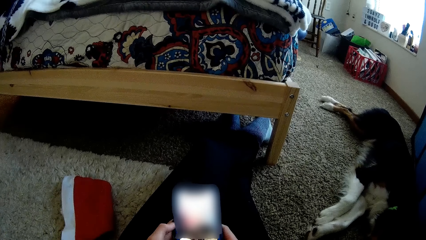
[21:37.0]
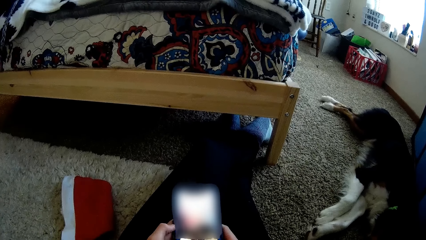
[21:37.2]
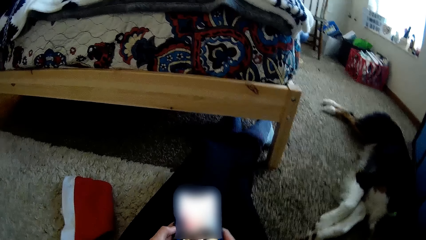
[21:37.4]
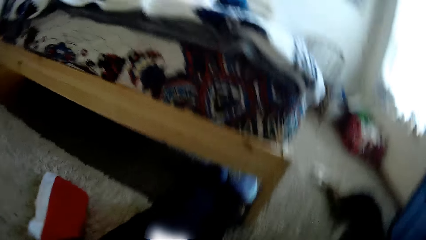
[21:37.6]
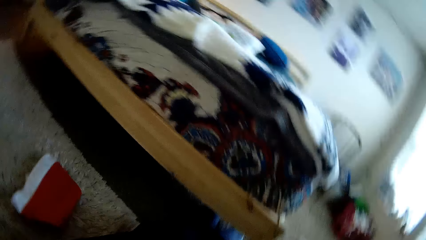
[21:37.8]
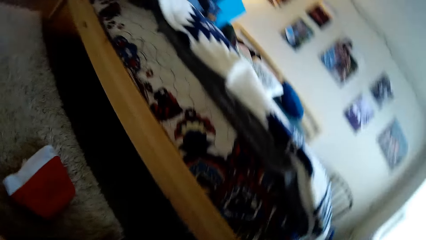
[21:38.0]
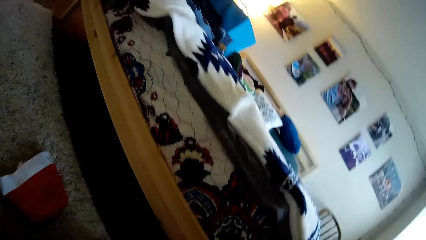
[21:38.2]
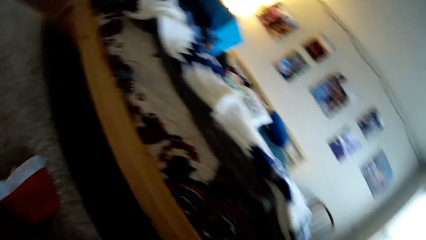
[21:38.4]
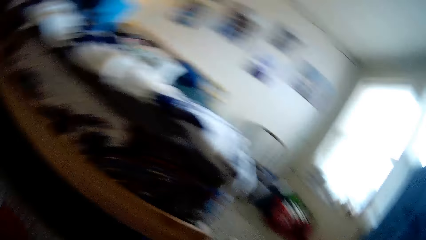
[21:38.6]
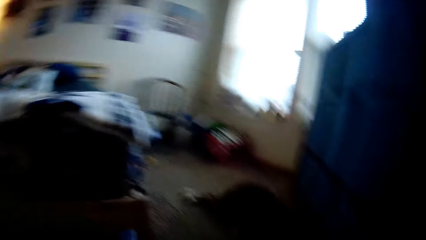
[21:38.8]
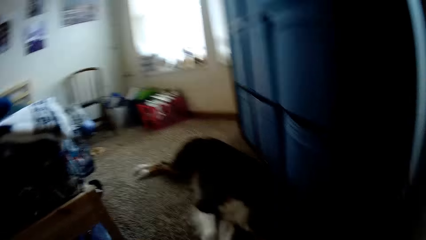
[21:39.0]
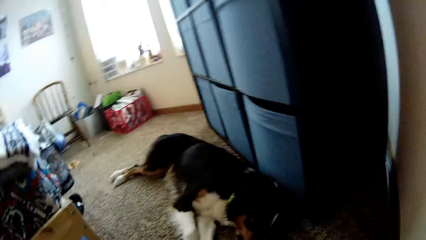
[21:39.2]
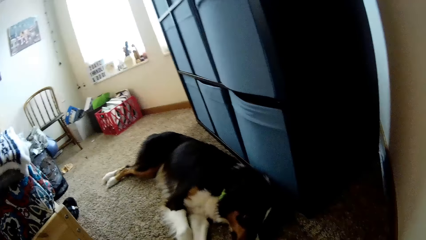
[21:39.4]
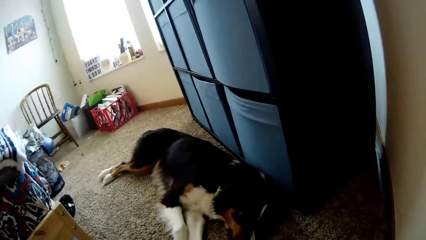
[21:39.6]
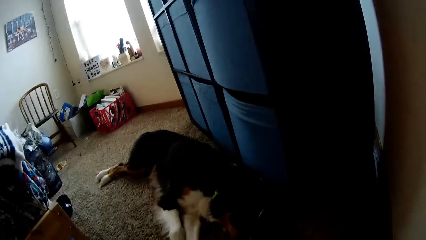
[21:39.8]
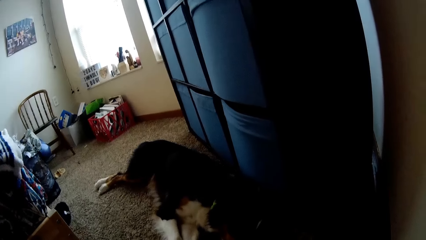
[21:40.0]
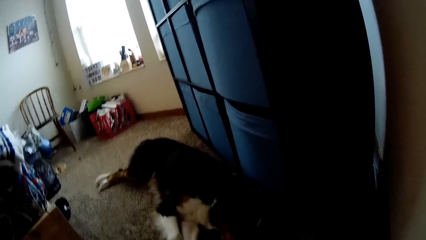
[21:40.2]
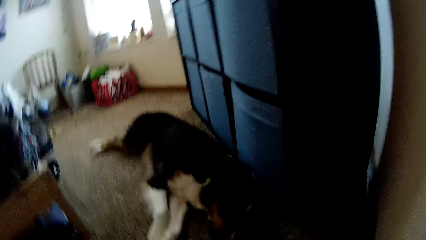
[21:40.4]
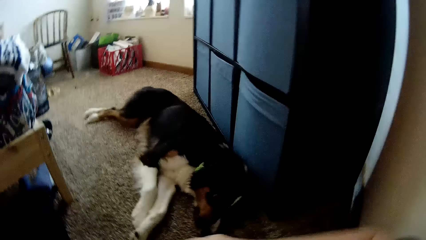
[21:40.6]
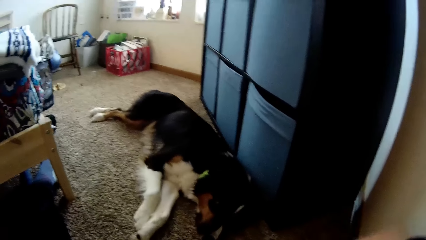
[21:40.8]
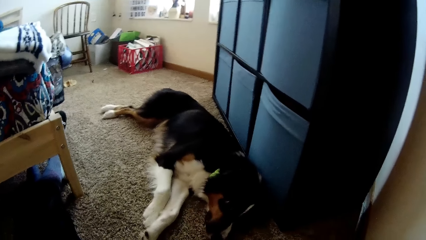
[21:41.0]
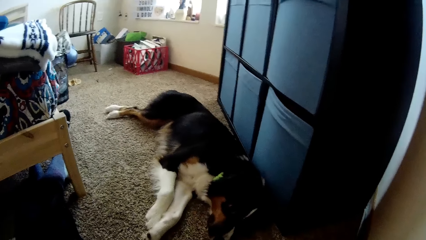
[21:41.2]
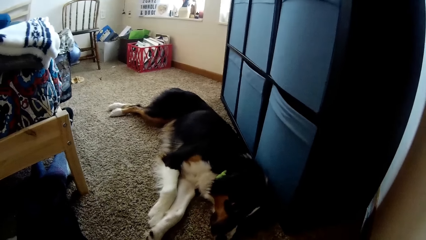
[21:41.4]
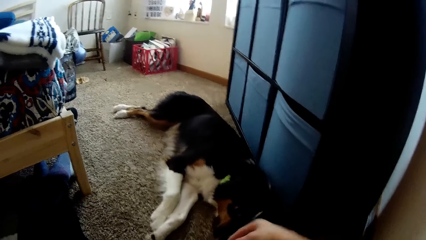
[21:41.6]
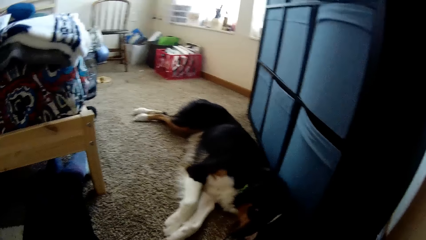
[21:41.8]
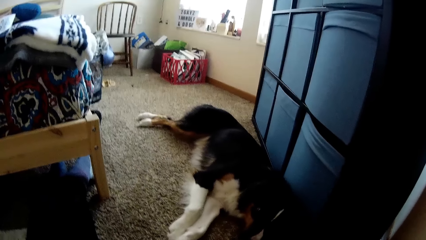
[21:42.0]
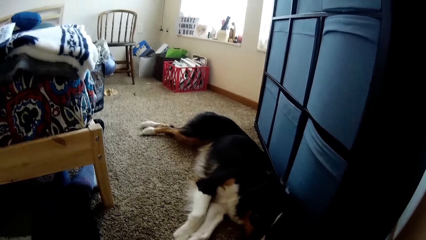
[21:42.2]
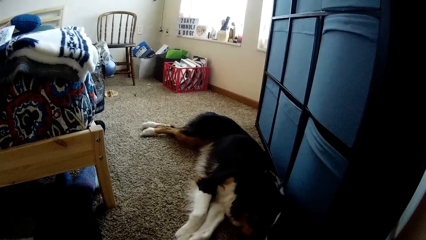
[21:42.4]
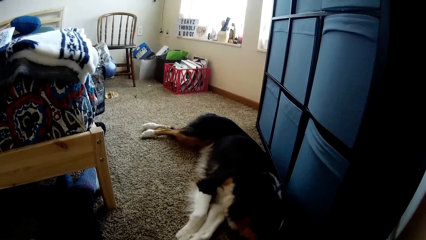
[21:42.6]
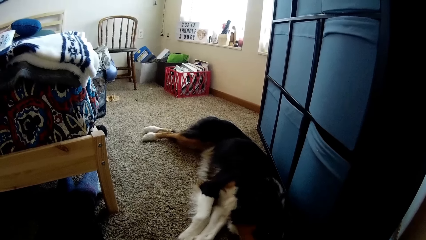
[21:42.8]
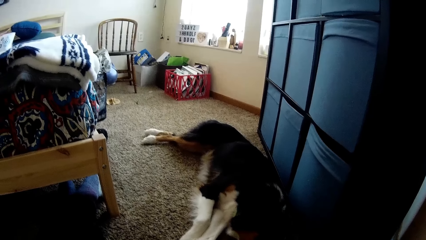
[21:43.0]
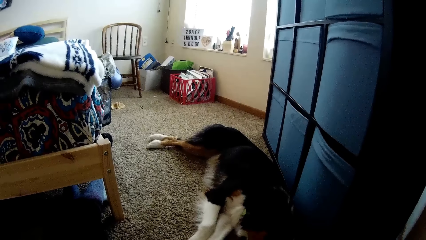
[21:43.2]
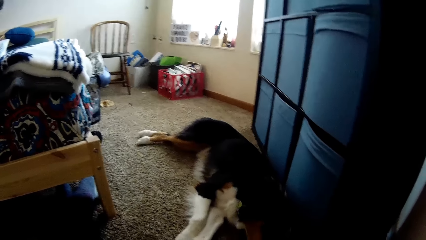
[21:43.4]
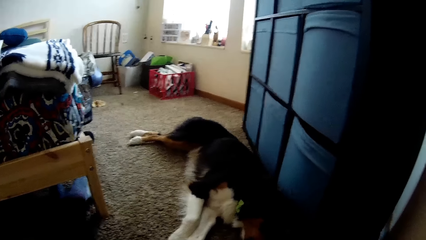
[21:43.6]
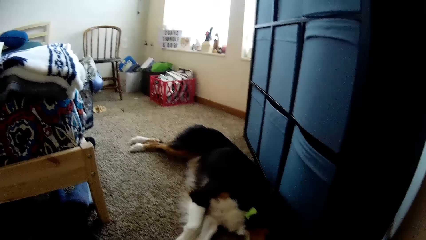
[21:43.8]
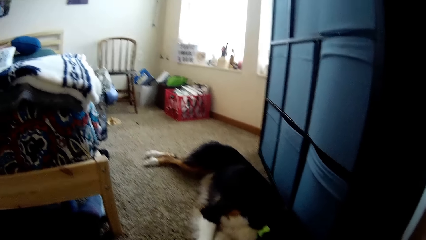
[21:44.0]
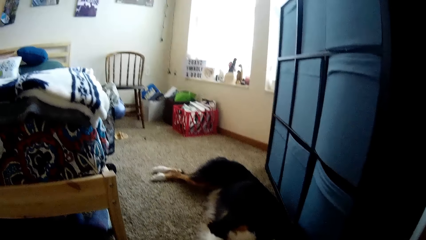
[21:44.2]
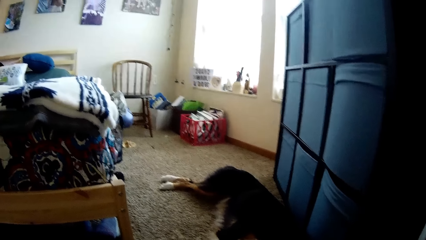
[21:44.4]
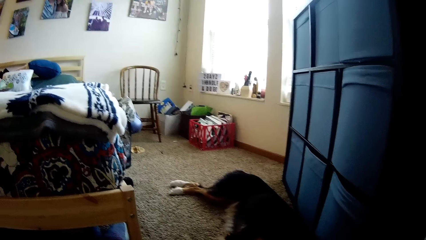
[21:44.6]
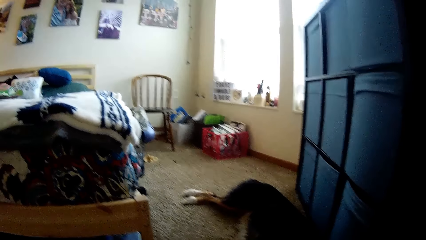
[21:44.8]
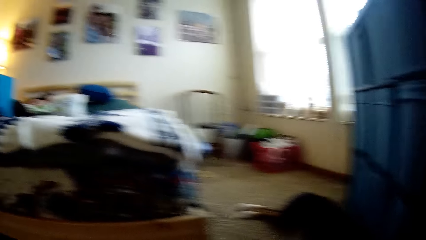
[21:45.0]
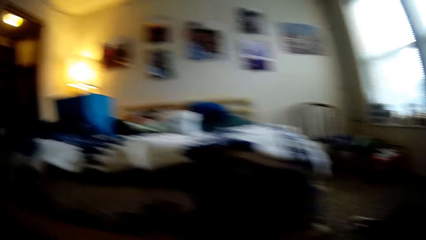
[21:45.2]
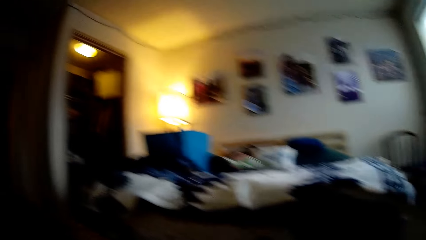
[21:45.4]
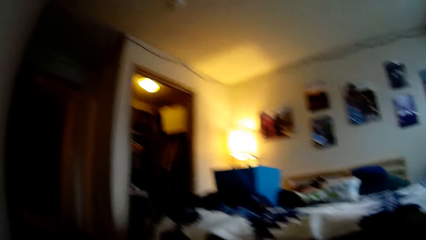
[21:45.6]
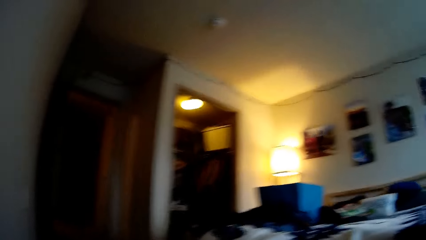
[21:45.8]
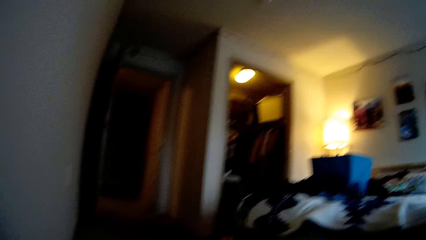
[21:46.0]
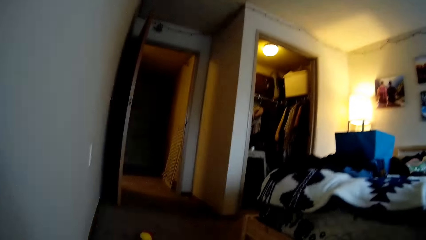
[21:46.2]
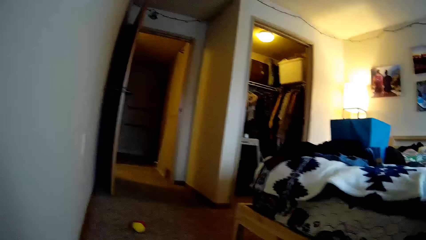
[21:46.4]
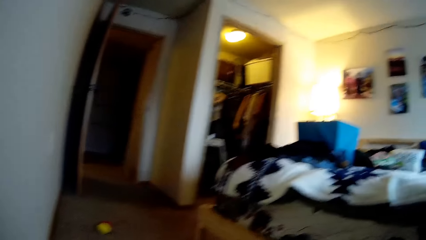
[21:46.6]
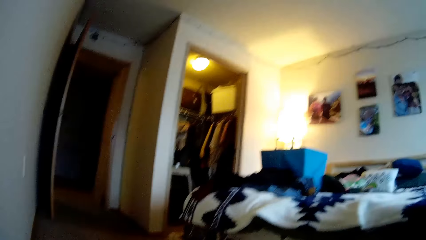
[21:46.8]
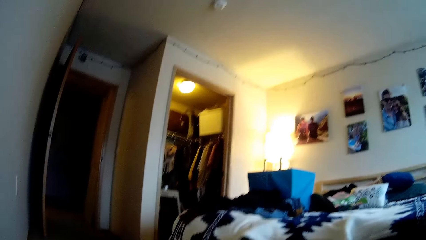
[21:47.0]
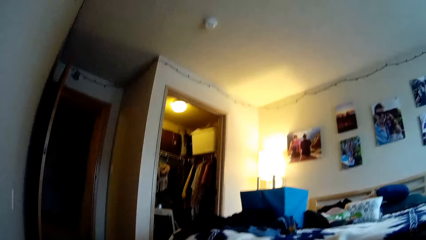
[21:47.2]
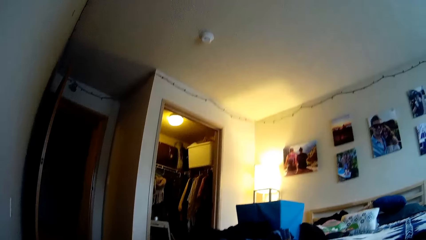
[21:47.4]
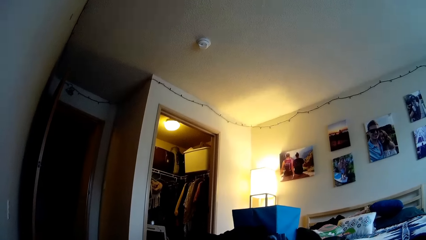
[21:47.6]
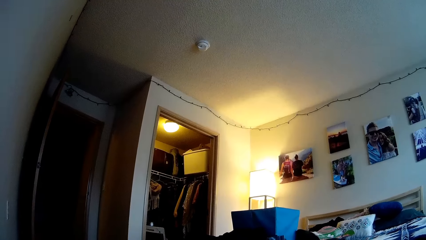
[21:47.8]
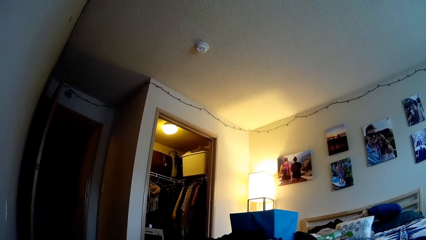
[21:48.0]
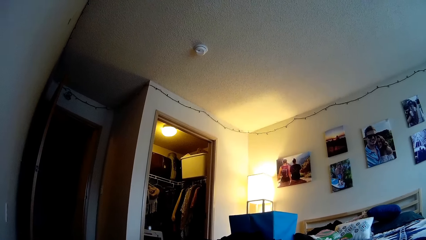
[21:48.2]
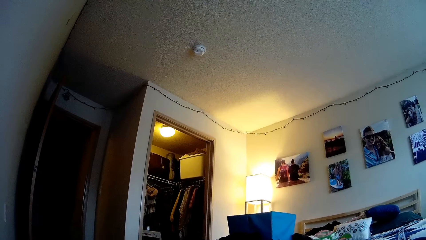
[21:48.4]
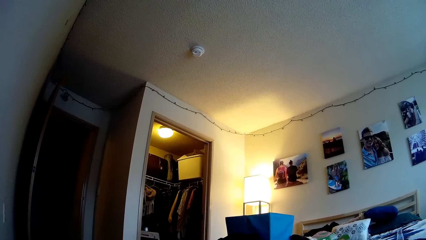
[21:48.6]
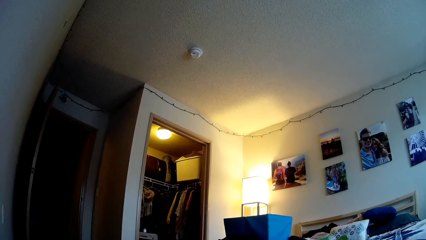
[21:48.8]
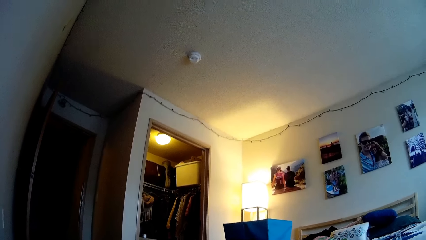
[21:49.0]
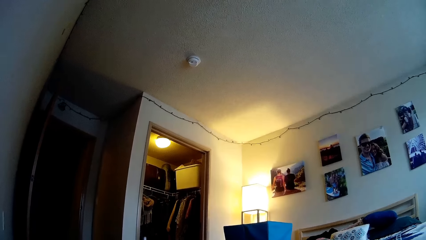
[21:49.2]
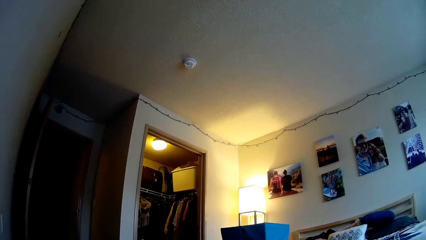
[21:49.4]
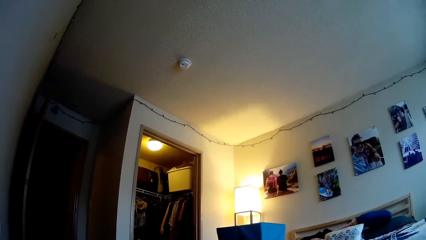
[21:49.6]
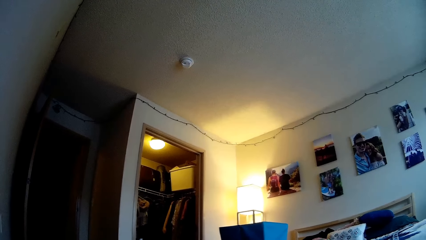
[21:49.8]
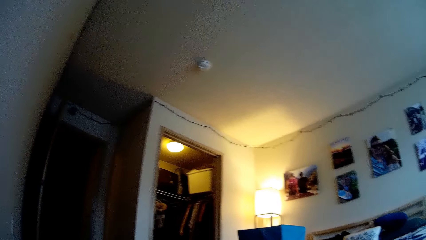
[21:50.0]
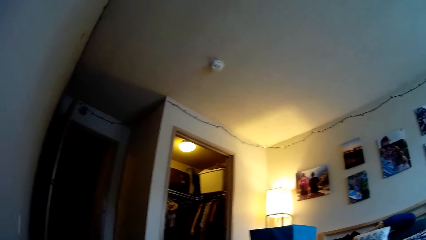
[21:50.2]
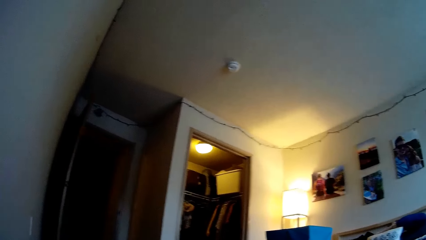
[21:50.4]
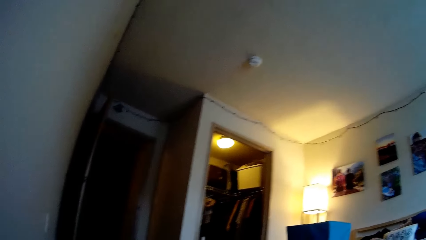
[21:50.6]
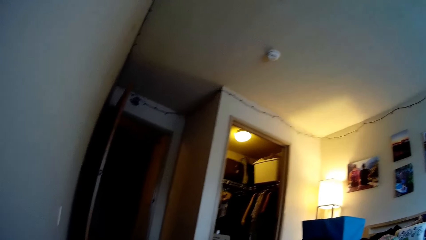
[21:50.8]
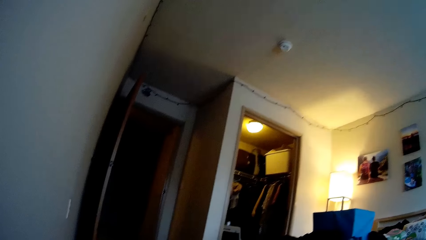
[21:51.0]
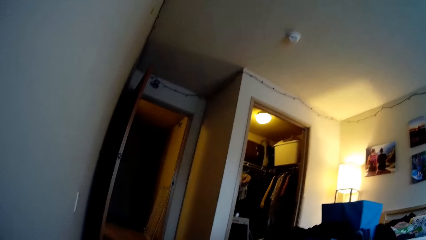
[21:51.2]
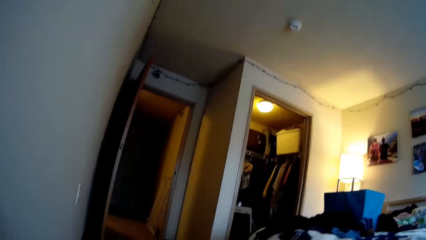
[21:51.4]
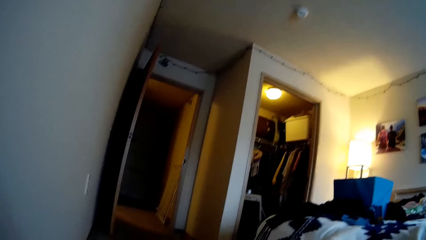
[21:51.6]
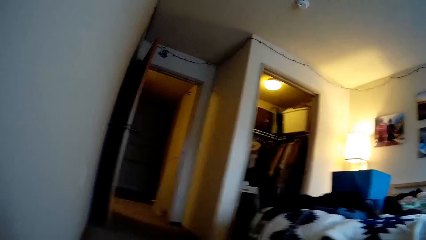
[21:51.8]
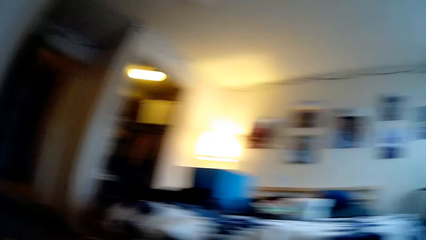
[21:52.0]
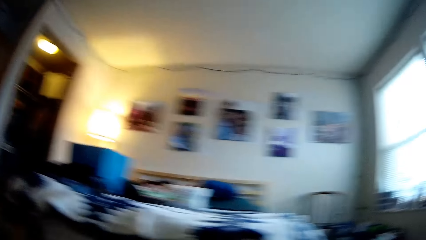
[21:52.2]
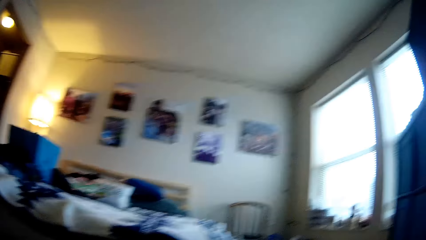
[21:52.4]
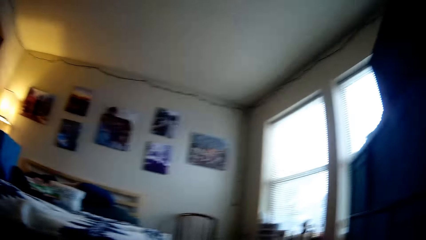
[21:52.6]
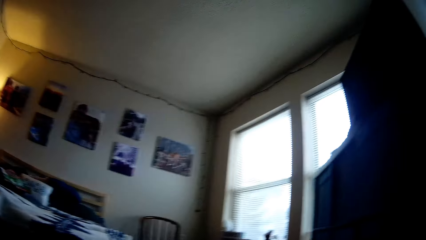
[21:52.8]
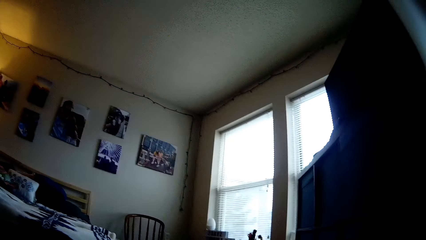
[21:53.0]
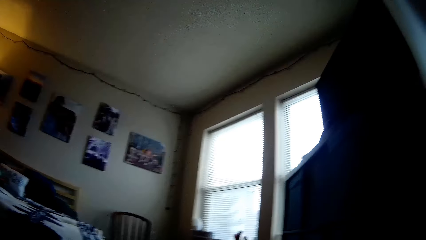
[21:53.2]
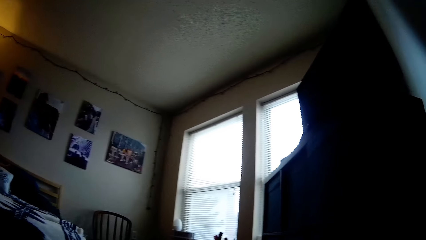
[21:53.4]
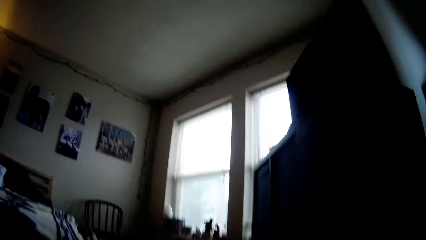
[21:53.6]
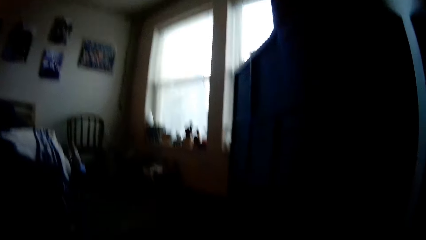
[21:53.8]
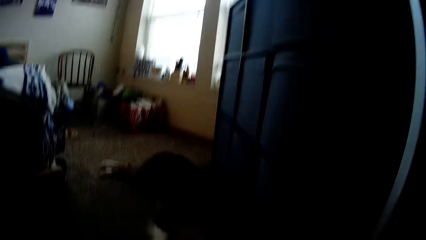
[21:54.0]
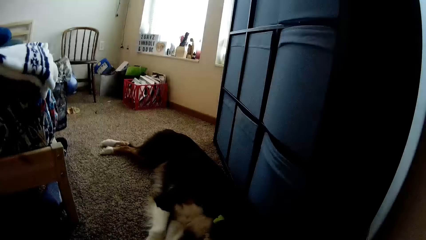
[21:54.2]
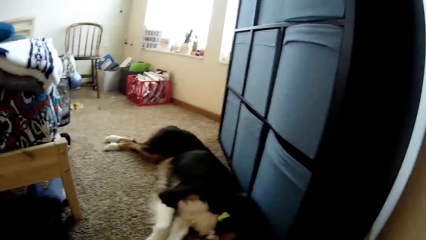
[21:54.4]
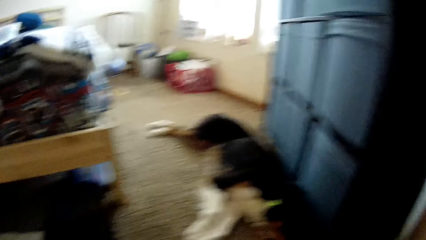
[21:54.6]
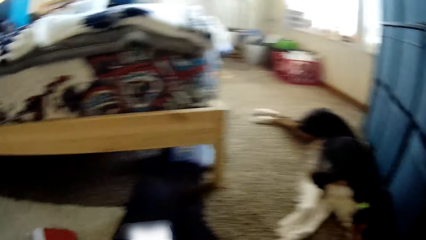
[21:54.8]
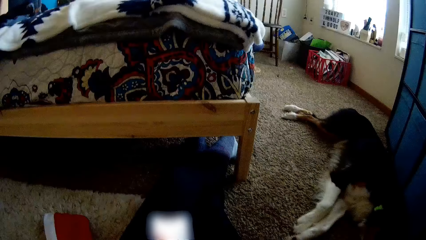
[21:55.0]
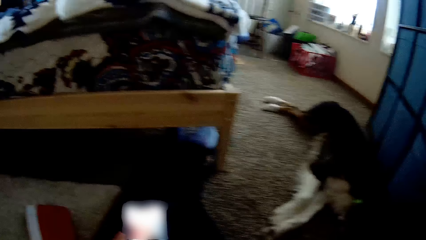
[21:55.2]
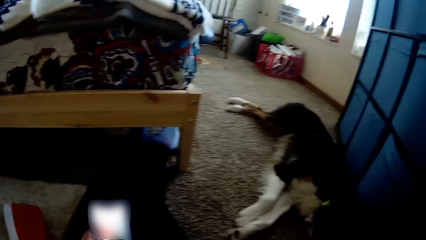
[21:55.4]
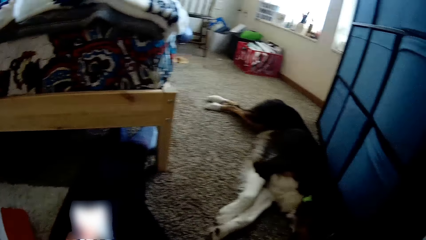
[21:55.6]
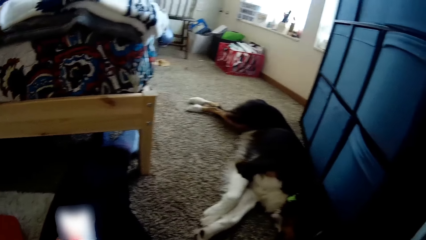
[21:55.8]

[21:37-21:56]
The camera wearer passes some food to a dog. They look aside.
